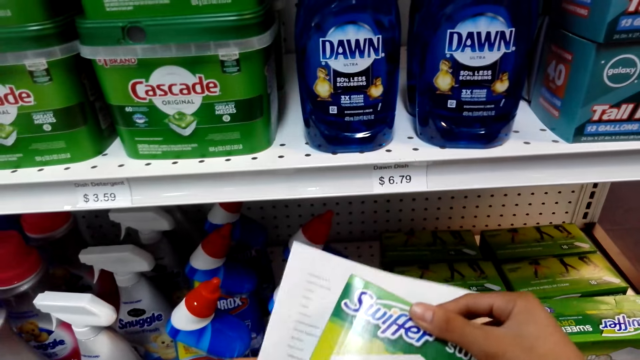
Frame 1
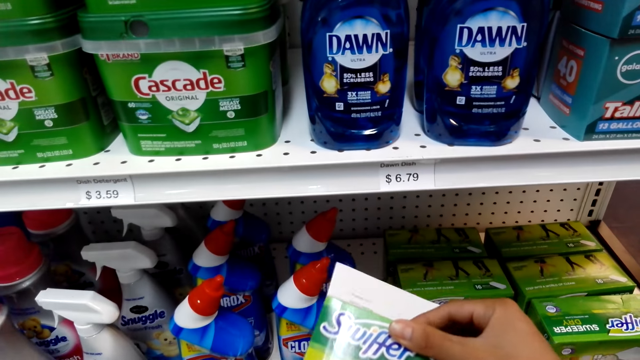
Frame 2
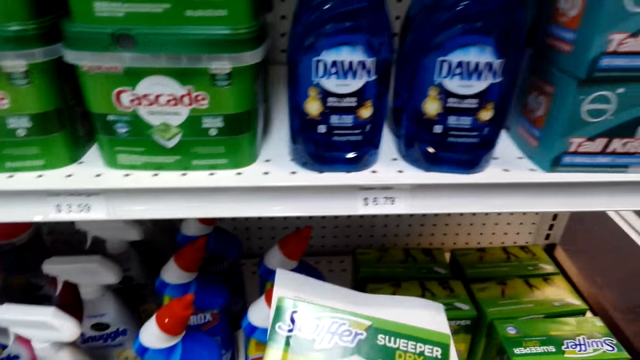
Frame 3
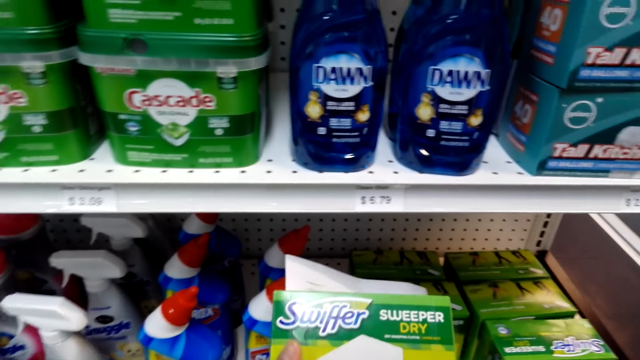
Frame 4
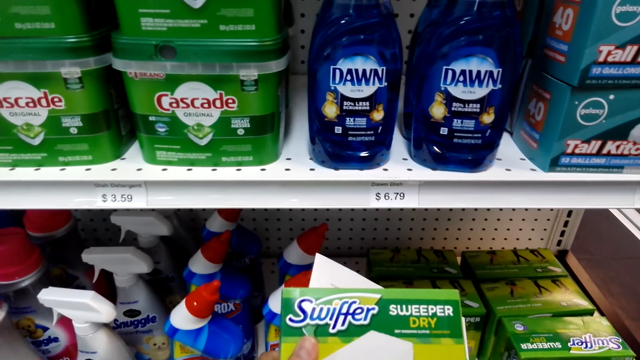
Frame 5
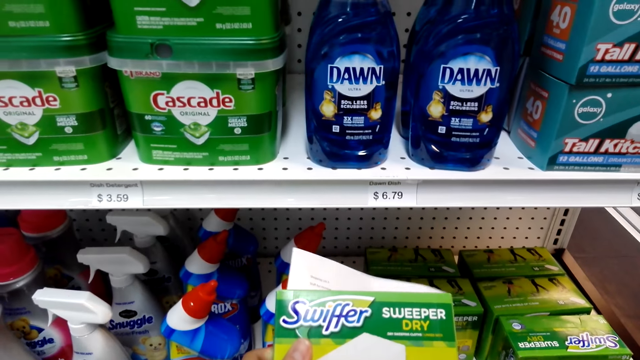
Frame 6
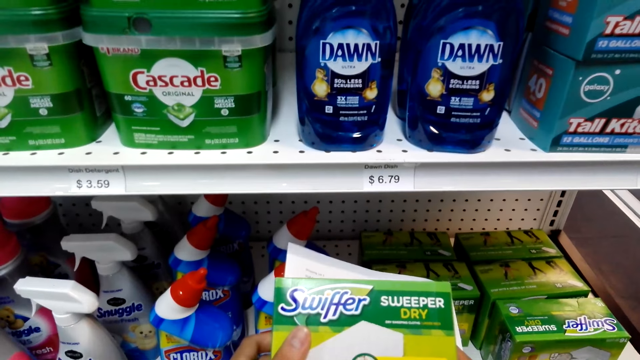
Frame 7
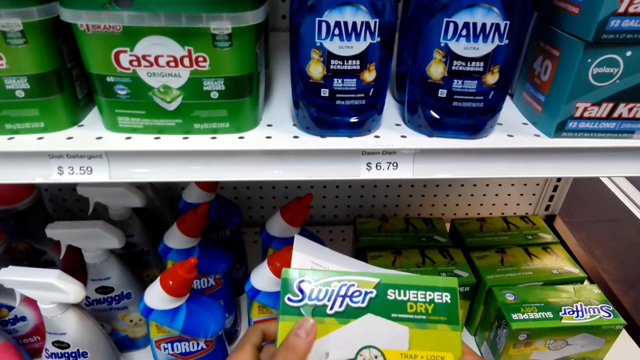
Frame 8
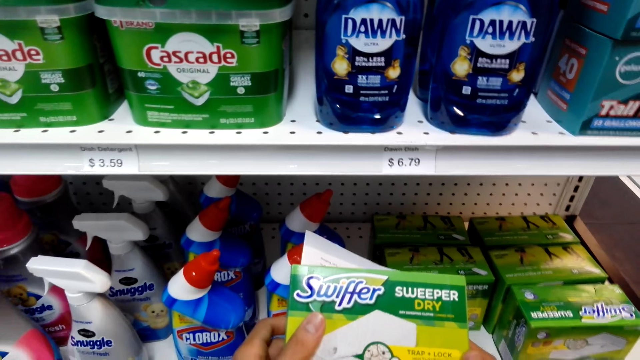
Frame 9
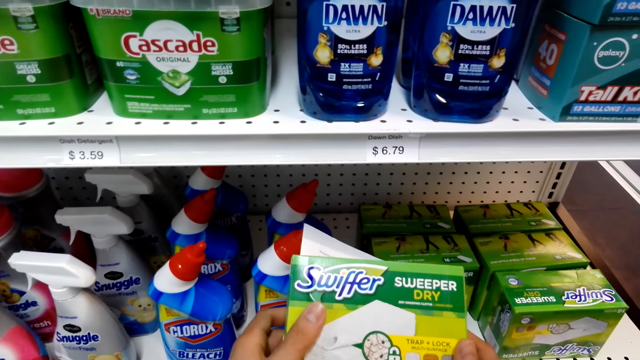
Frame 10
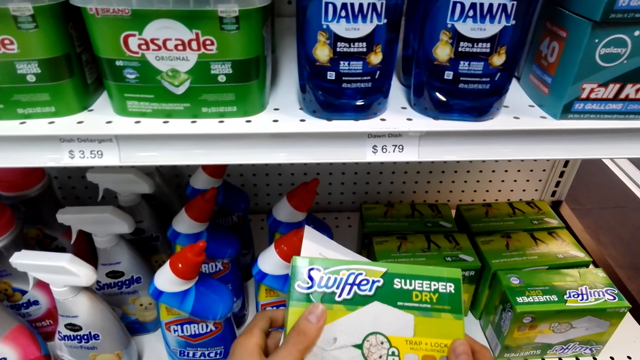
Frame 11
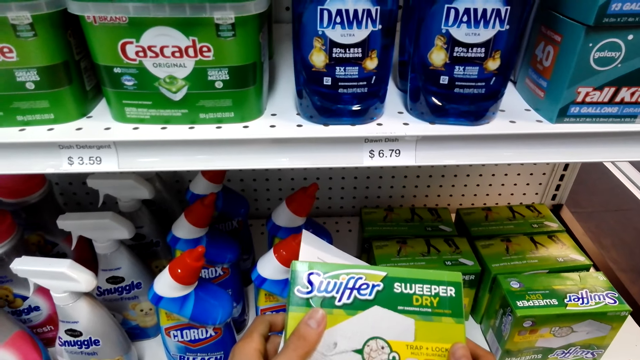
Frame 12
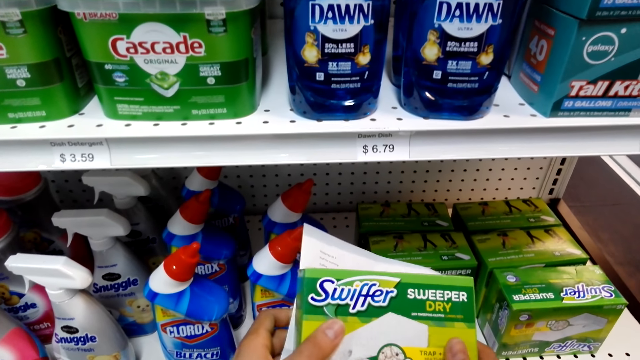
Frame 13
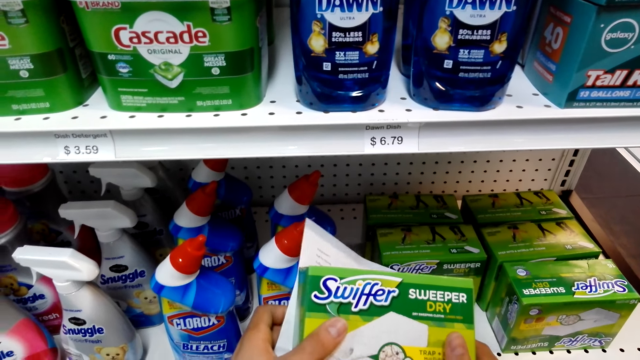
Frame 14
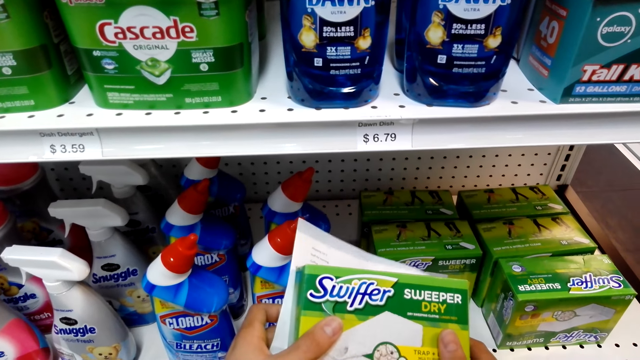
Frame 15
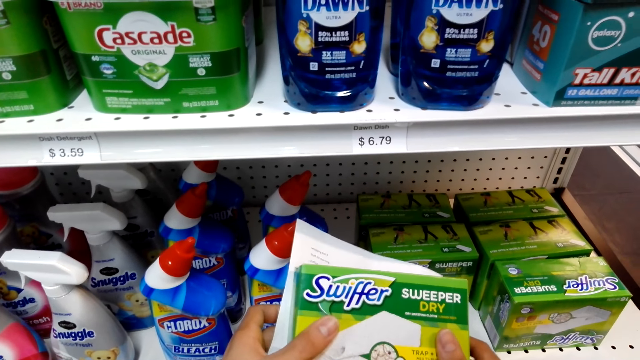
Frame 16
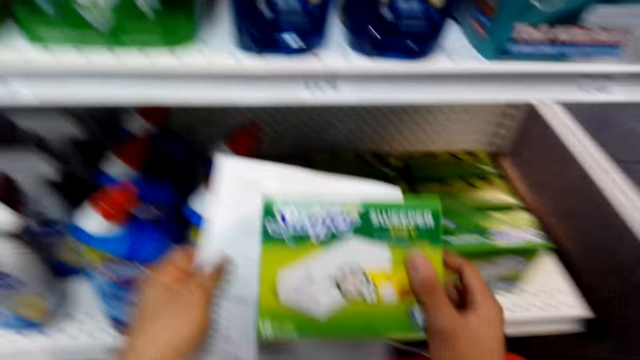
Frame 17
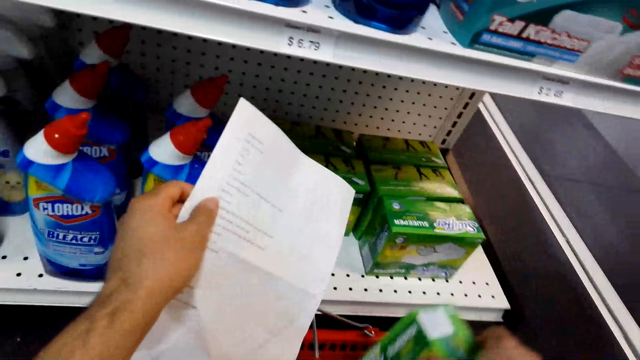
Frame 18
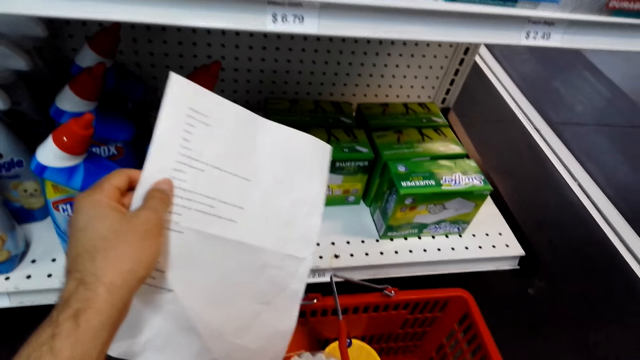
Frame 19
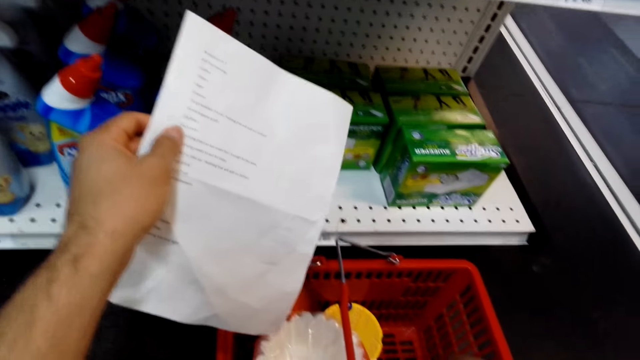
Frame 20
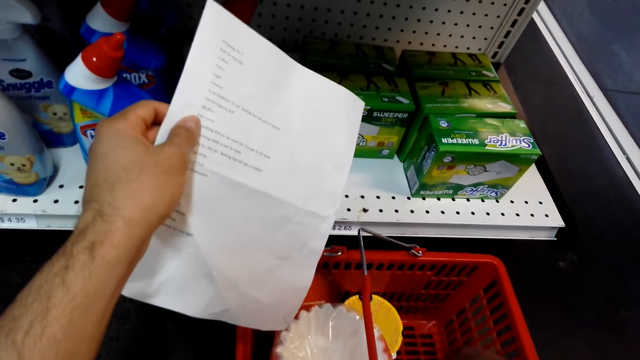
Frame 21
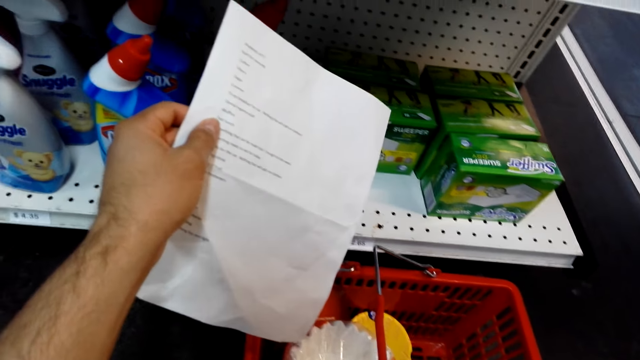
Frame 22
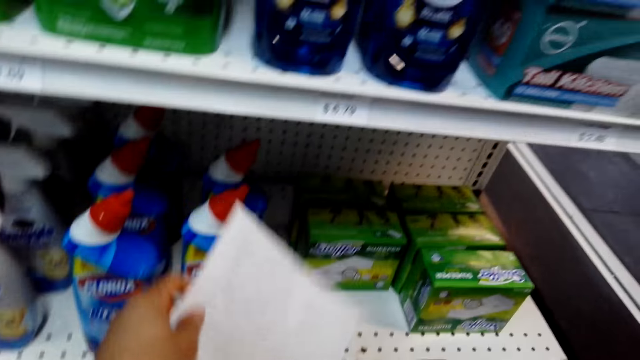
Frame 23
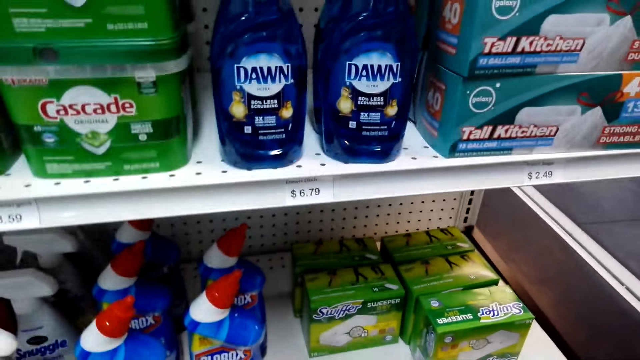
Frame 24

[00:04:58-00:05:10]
The camera wearer puts the Swiffer on top of the shopping list. They hold a product with both hands. They drop the Swiffer. They put the product on a shopping bucket.

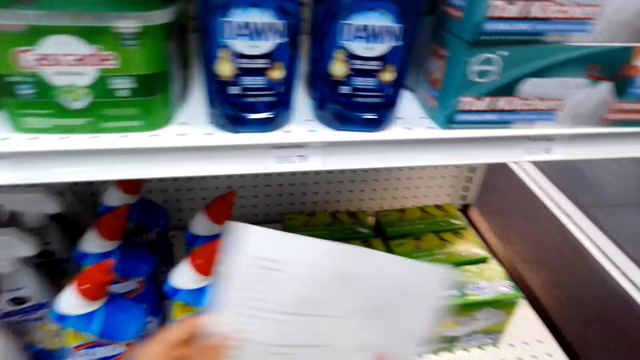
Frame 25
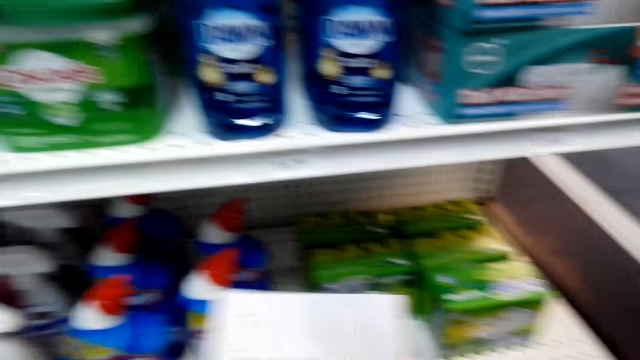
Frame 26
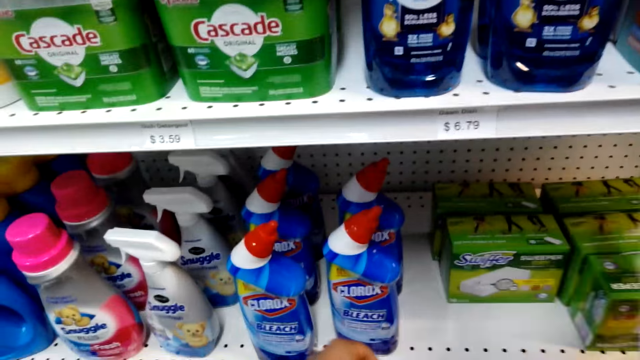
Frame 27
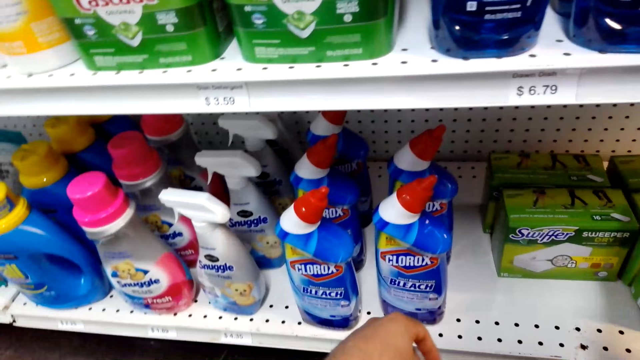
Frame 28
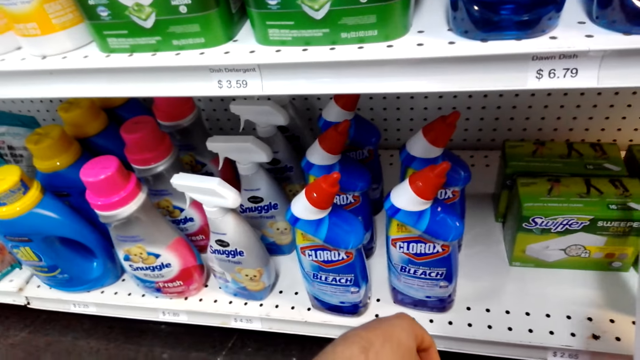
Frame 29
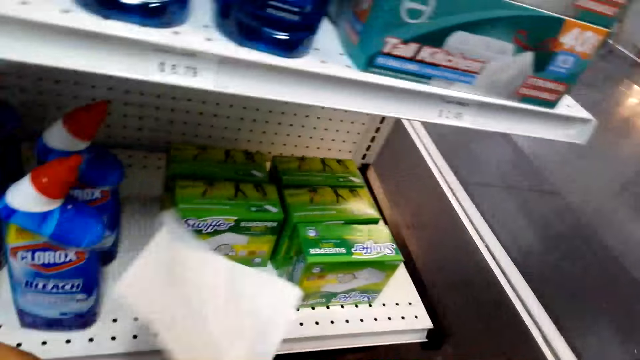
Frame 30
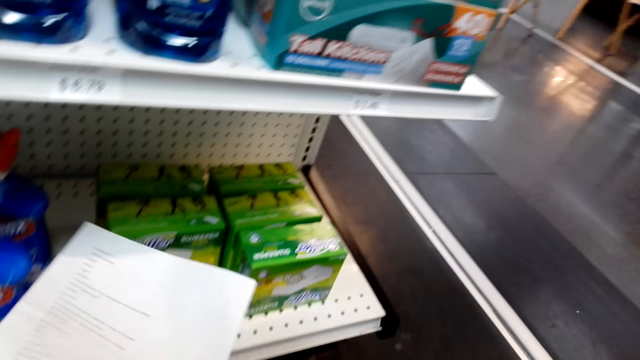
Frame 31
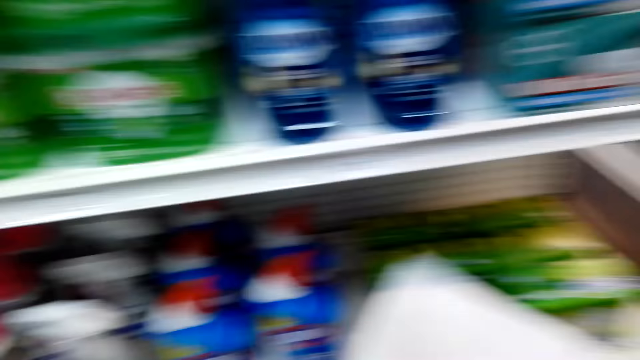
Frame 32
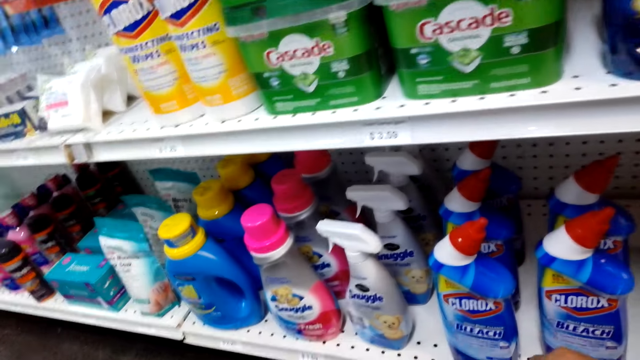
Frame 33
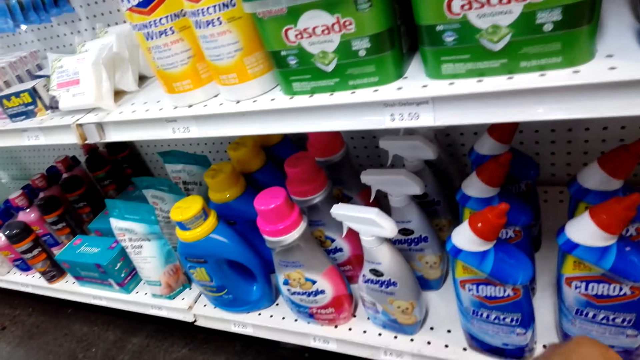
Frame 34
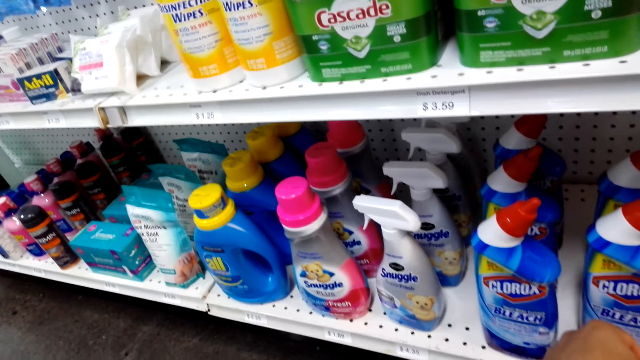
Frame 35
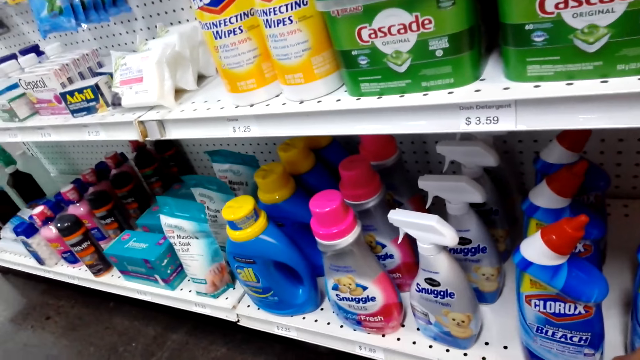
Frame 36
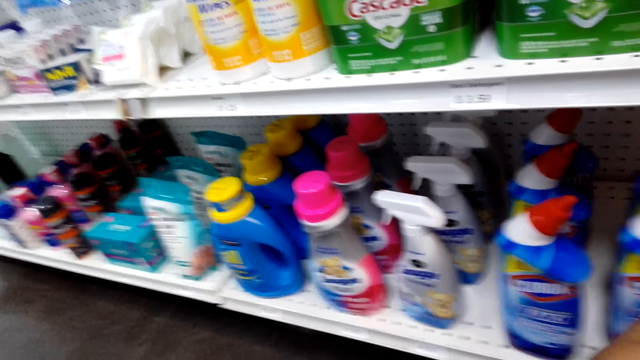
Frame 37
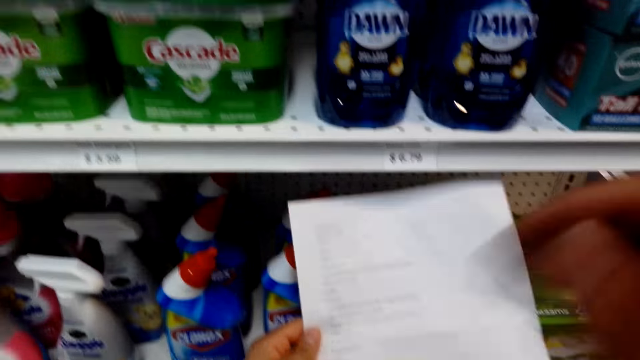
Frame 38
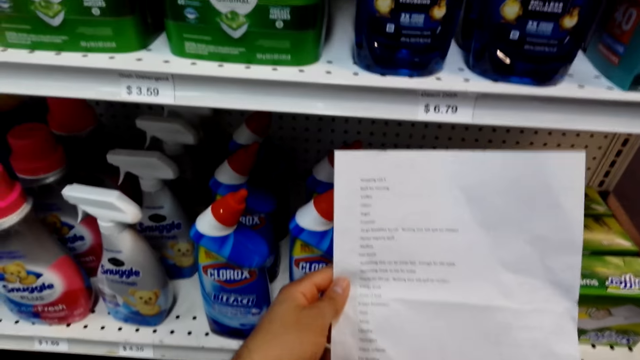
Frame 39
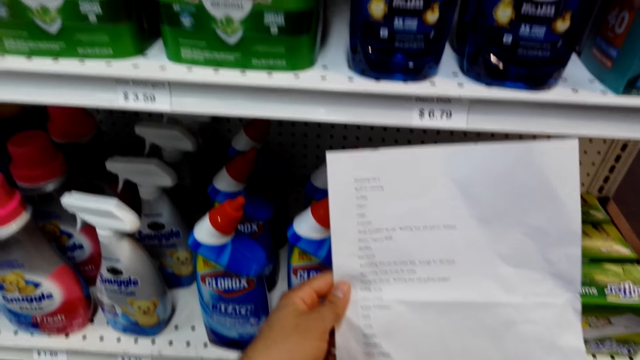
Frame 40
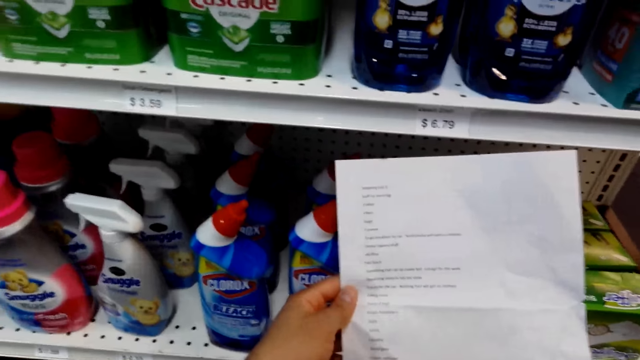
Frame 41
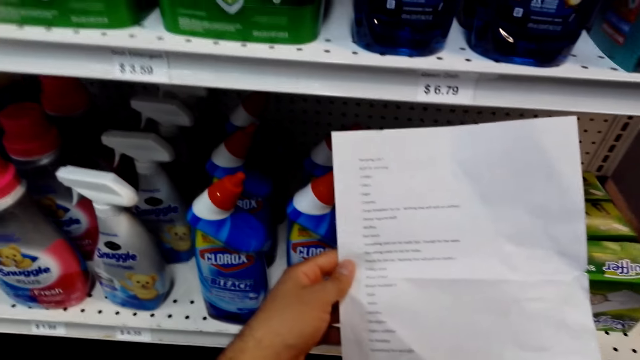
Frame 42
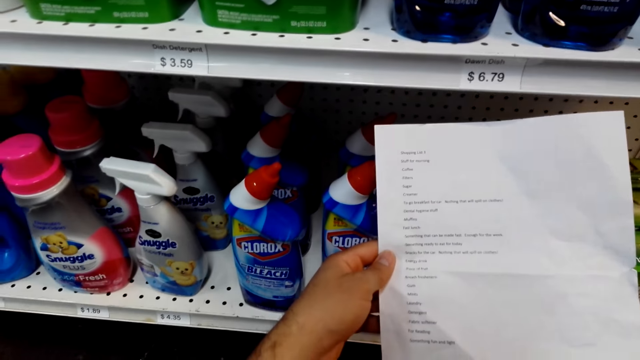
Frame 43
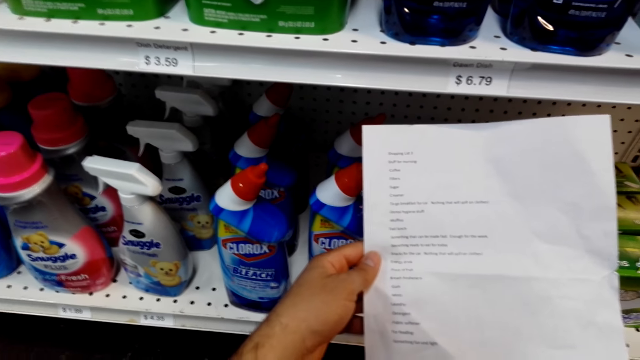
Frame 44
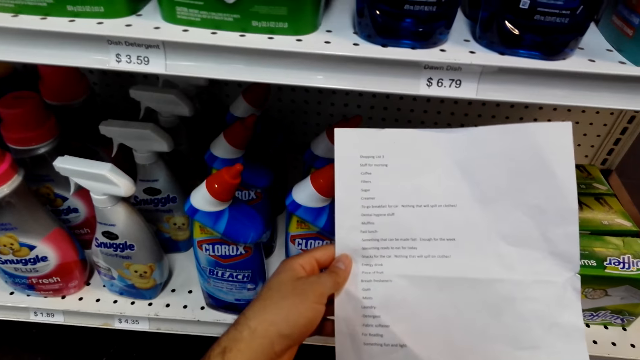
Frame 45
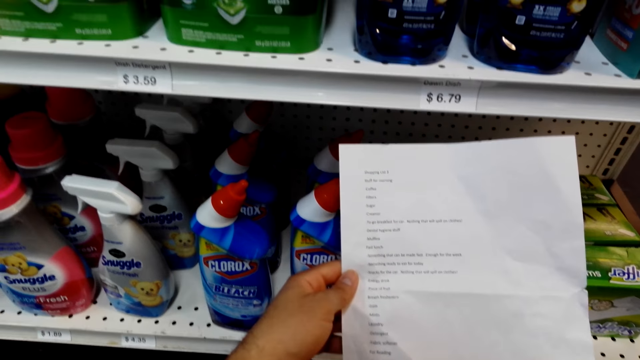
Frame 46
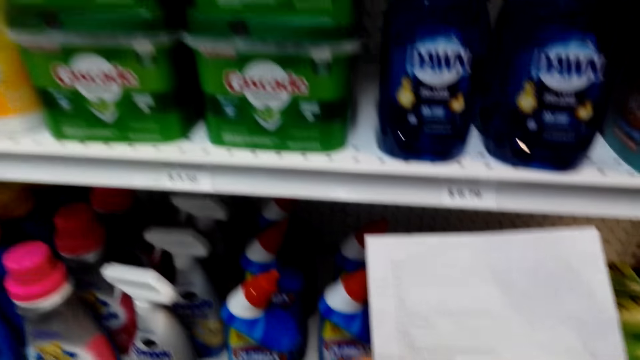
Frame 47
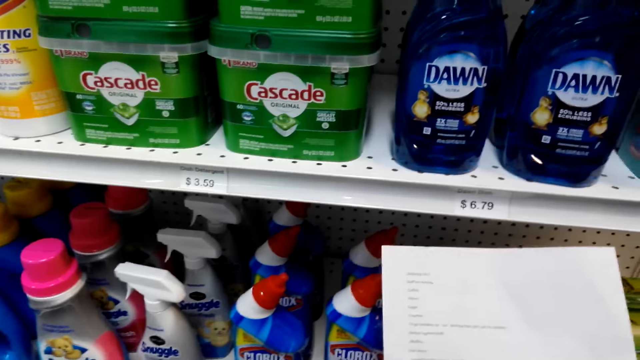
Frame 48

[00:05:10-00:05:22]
The camera wearer looks around. She places her hand on the shelf. She holds the shopping list.
